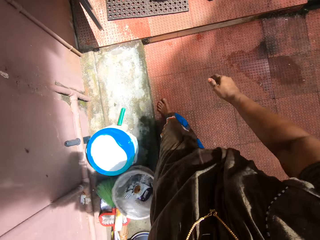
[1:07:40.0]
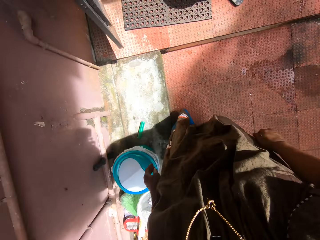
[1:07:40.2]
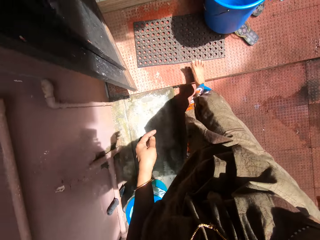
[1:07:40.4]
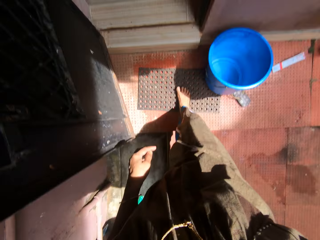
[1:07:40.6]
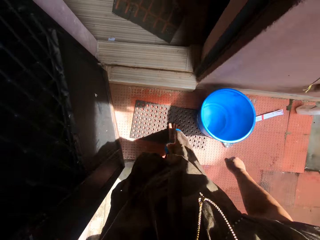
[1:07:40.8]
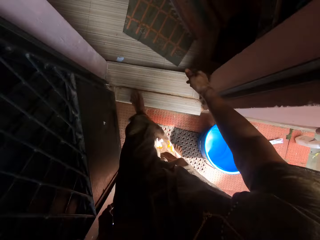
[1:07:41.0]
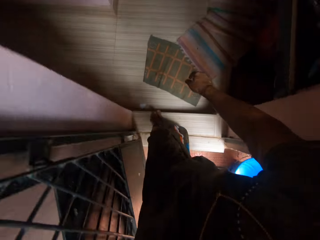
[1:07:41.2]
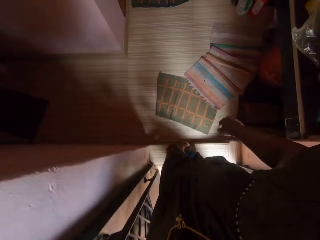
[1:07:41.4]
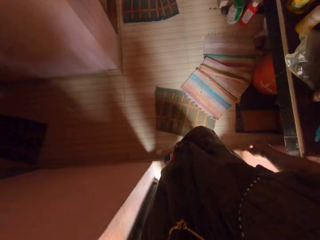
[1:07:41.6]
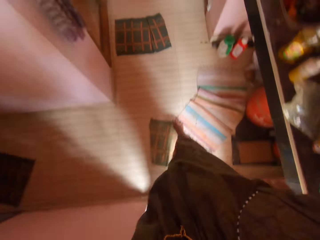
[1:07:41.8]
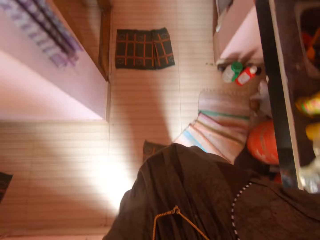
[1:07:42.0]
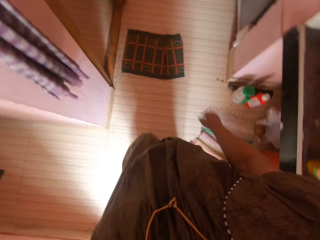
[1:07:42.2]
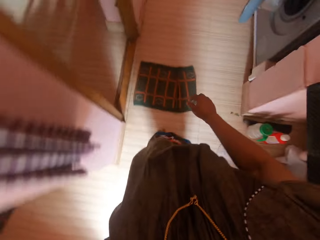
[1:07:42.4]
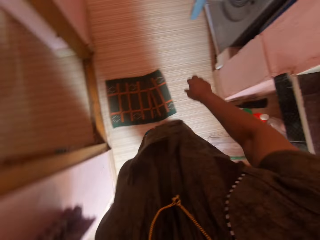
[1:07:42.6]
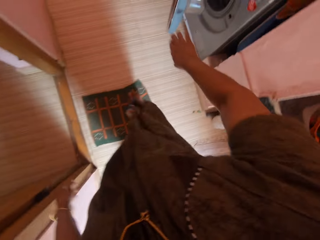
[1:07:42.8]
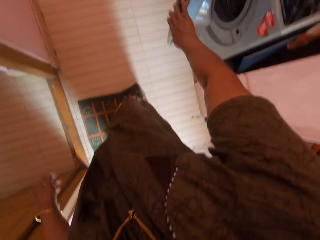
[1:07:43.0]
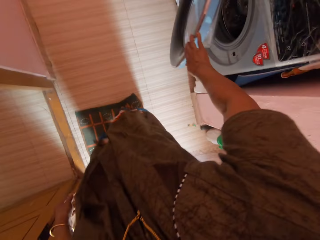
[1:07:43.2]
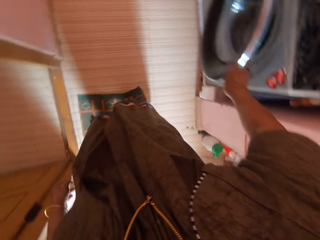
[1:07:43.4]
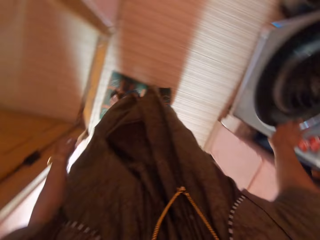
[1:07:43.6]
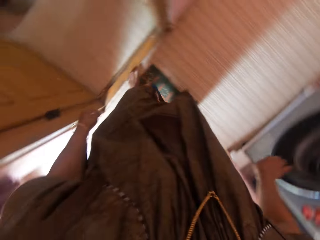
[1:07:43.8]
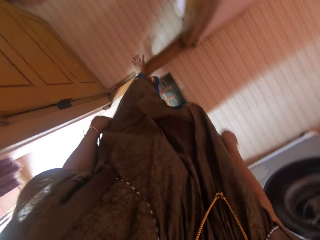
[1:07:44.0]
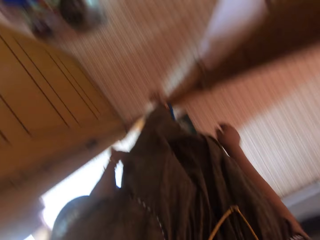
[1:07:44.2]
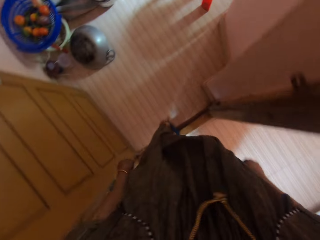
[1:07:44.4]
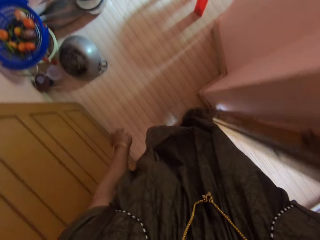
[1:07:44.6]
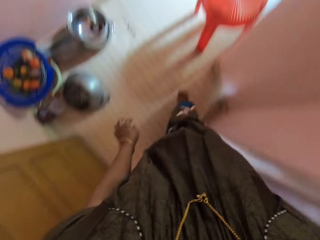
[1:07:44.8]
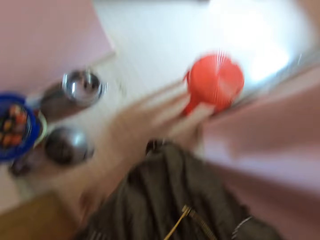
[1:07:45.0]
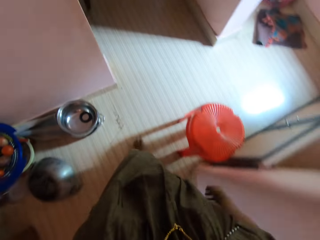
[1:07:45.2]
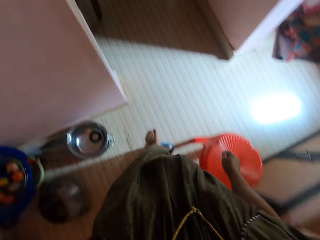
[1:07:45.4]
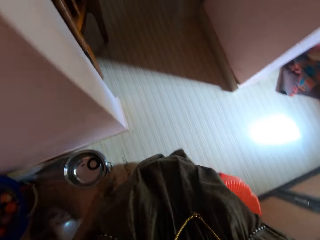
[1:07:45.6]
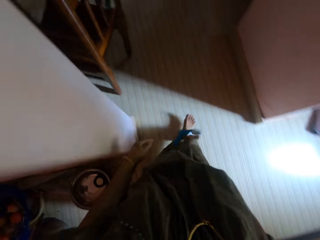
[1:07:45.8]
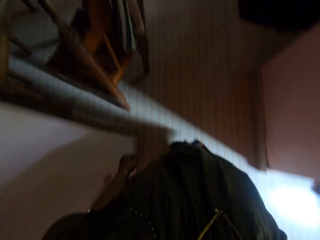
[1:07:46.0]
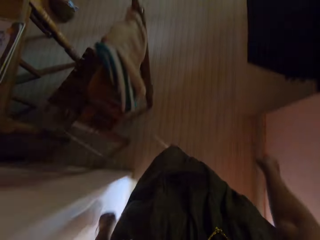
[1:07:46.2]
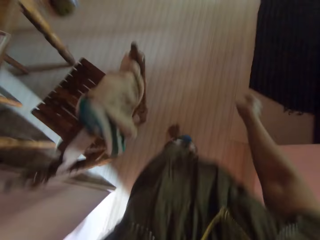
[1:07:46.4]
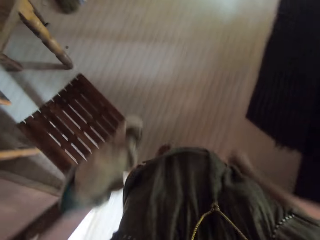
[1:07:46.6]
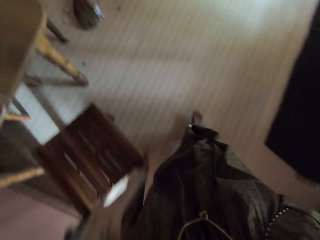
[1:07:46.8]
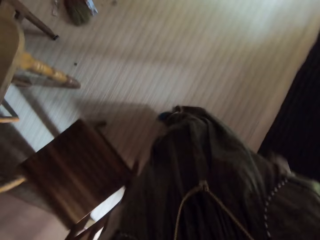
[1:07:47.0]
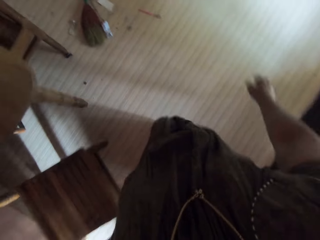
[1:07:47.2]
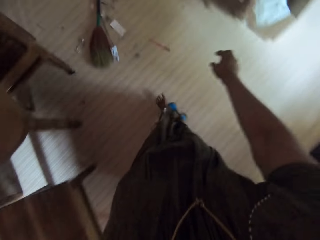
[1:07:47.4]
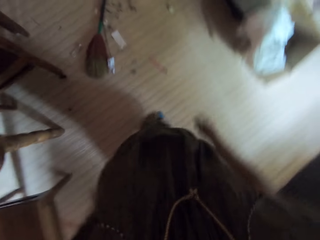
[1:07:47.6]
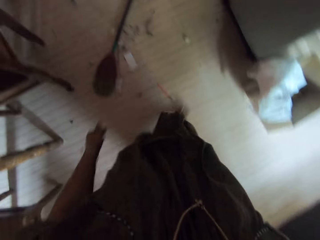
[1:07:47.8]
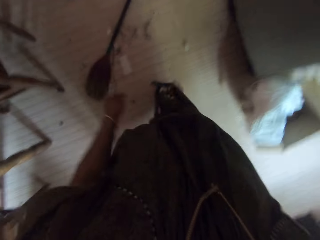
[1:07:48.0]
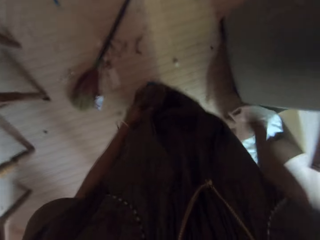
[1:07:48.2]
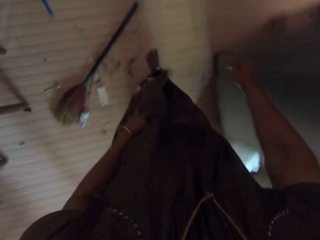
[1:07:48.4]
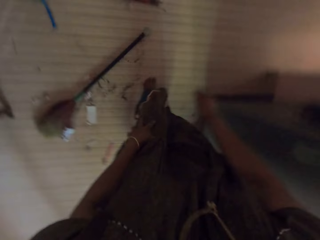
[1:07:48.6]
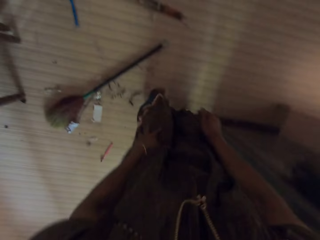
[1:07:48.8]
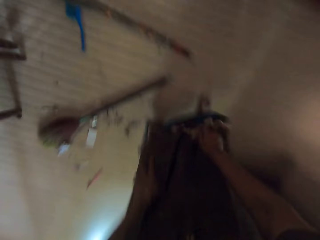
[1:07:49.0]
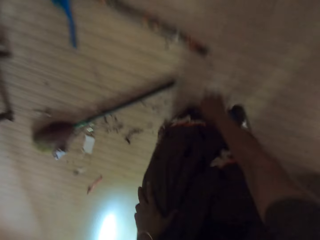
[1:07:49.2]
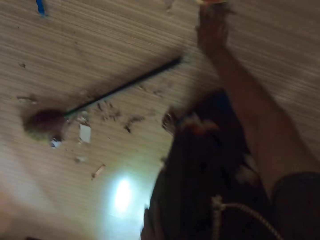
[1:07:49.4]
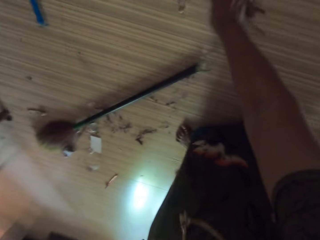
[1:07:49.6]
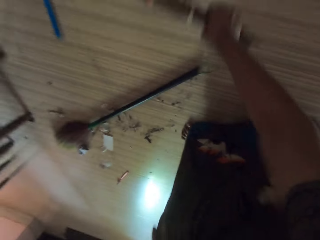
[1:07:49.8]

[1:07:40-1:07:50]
The camera wearer closes the door of a washing machine with her right hand.

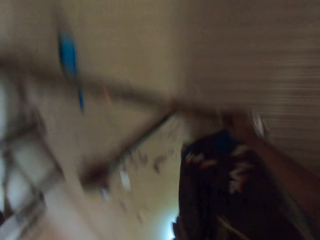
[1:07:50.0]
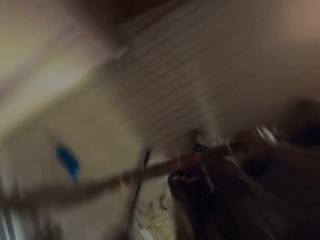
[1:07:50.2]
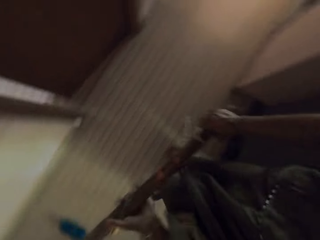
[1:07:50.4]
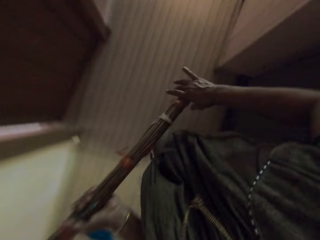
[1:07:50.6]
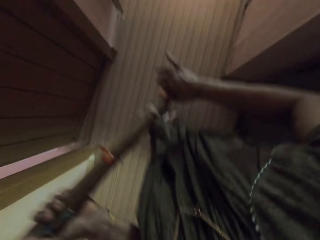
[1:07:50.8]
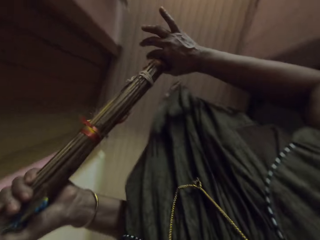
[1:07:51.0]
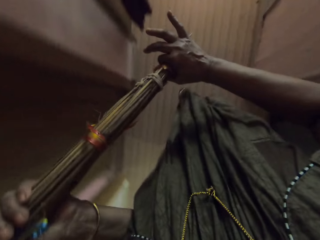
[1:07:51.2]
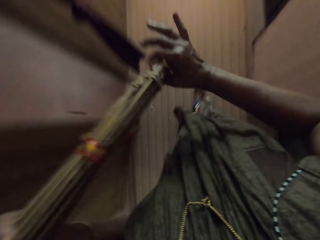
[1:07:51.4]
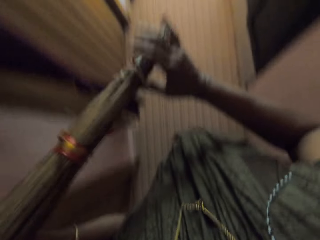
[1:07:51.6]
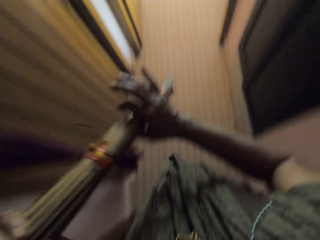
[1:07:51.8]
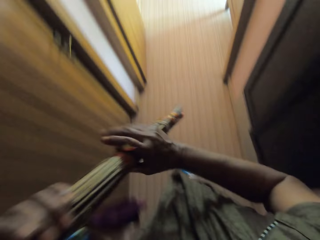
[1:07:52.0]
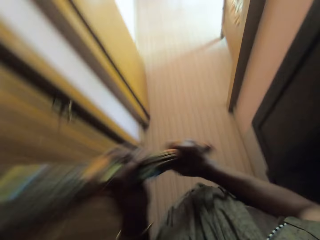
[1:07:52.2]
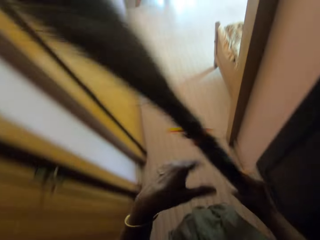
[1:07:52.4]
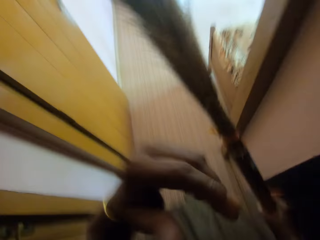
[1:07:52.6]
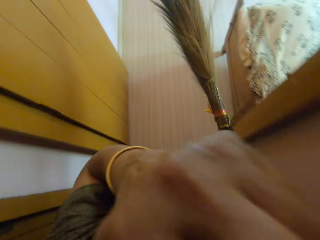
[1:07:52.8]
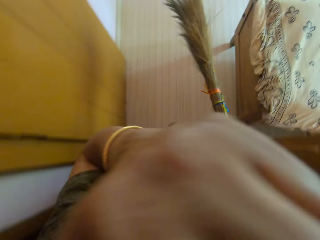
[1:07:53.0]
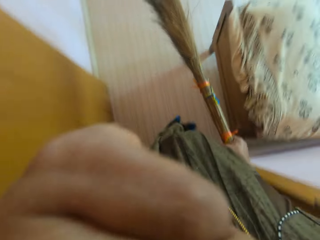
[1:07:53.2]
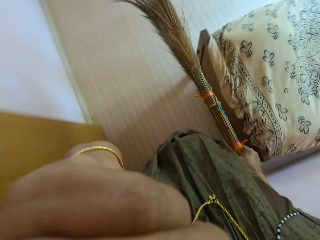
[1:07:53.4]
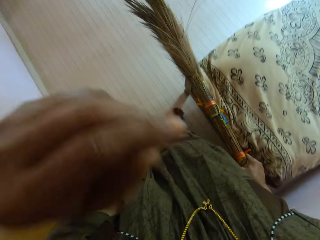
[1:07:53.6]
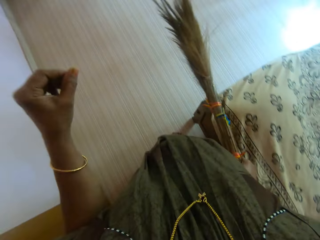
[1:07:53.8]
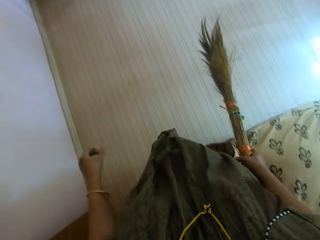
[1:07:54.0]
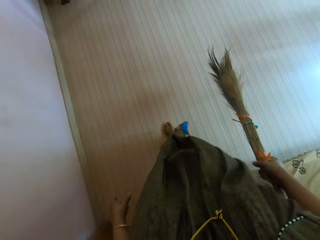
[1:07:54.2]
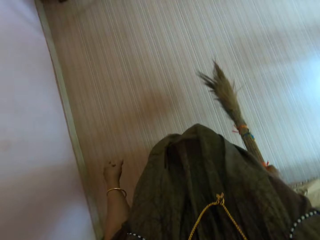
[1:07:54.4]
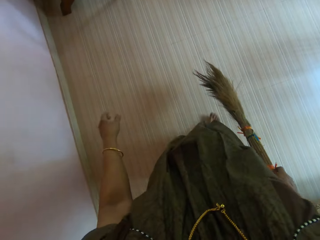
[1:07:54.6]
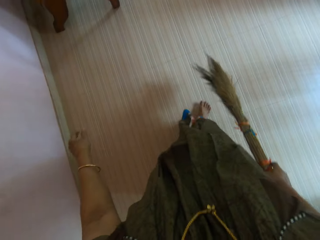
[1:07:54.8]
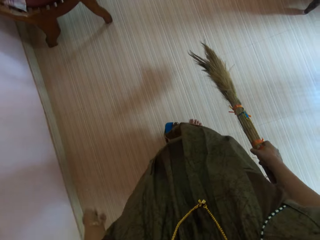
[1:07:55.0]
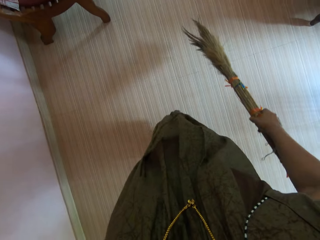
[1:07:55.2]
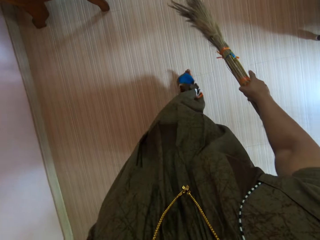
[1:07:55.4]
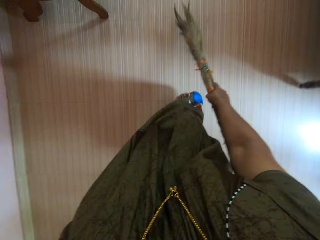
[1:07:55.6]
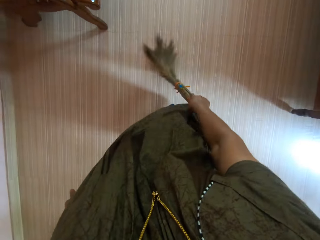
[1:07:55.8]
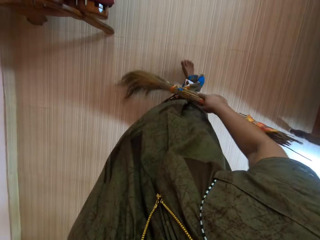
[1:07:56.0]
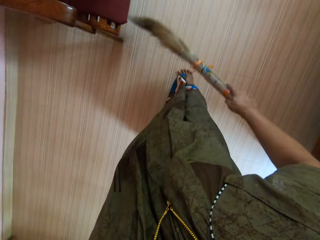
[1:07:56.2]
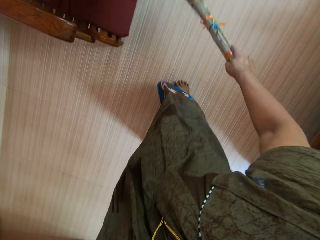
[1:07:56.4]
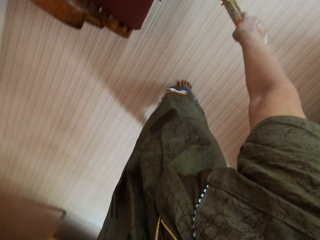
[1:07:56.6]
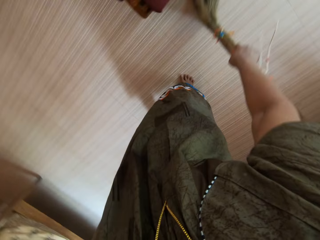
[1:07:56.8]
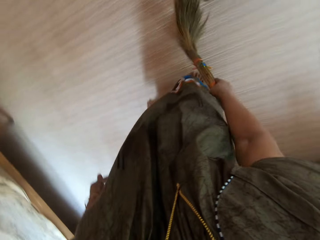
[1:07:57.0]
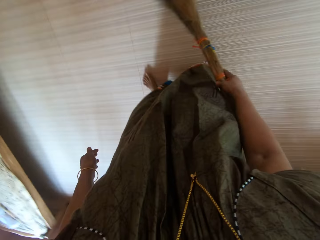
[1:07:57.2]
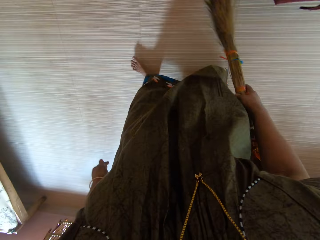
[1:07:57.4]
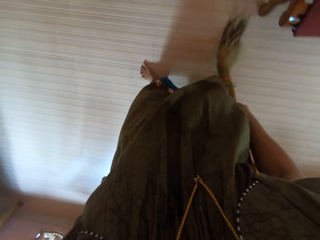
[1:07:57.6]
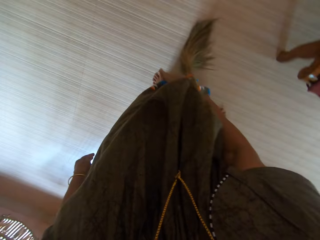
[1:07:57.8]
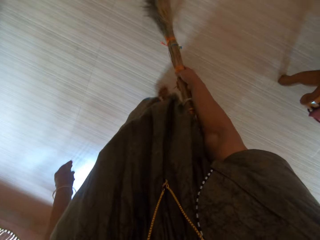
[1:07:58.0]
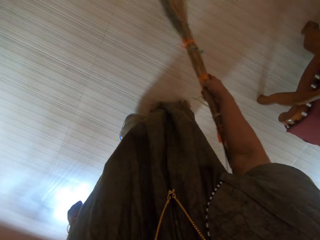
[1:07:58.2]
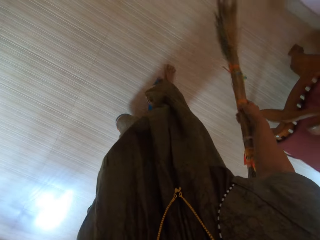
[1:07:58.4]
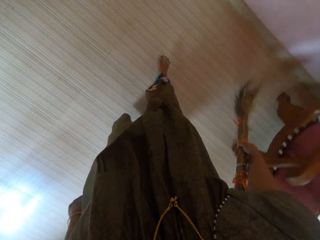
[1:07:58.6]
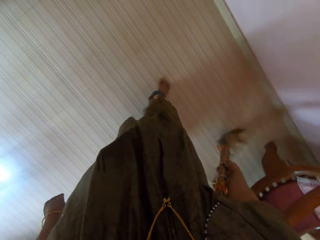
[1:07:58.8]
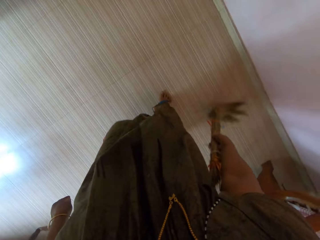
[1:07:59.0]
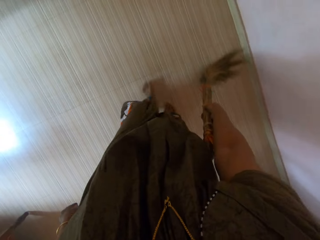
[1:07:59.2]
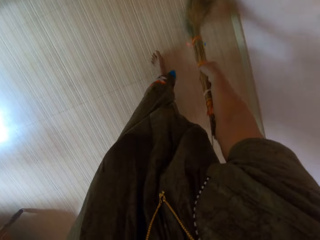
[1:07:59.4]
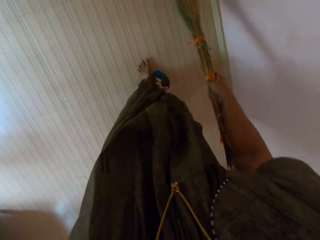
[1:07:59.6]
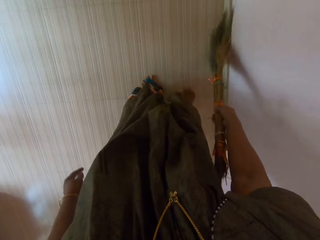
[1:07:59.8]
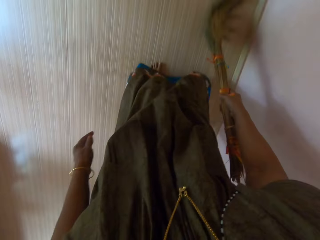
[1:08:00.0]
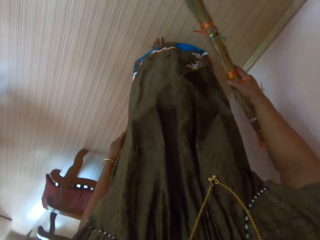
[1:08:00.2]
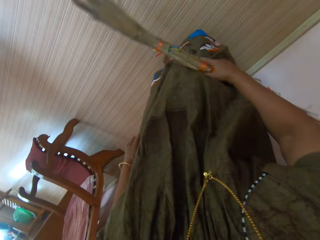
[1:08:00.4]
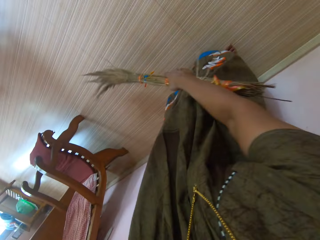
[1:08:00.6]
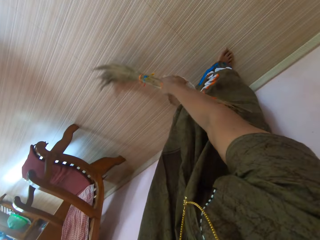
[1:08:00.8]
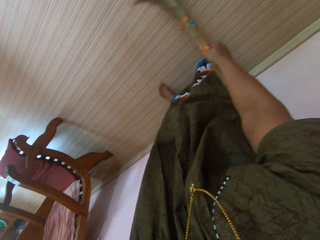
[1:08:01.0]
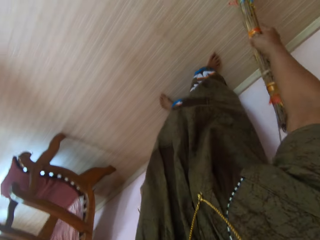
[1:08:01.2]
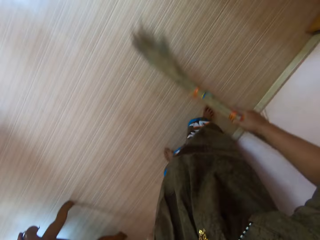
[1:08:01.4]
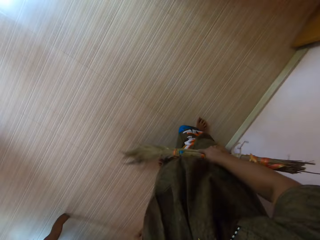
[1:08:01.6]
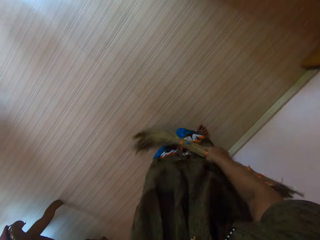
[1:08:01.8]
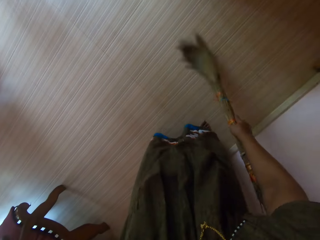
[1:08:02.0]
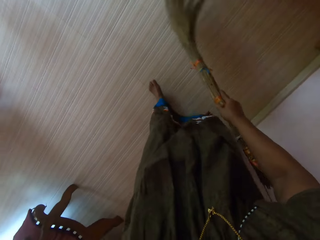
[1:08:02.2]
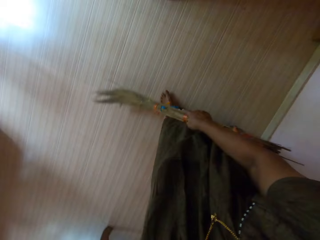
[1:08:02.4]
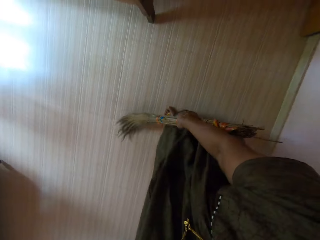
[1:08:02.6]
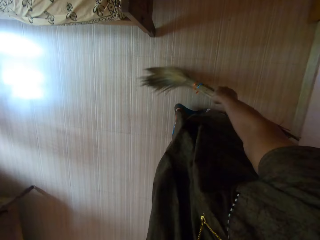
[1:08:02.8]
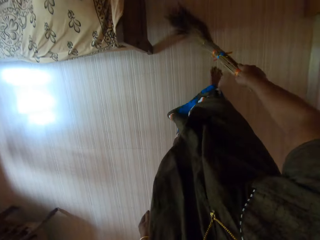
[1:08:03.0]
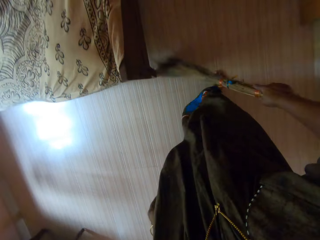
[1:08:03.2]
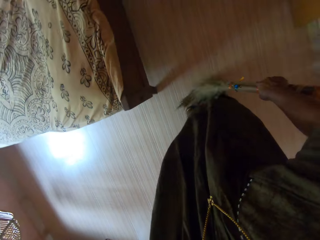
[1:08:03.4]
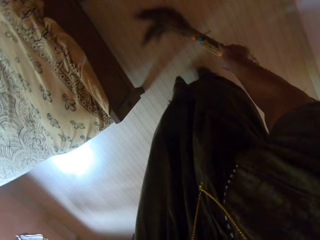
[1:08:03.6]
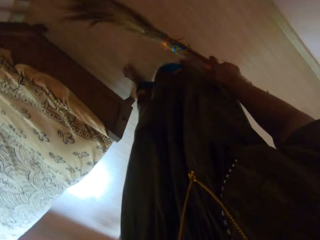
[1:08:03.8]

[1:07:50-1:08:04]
The camera wearer picks up a broom from the floor of the dining area with her right hand. She walks towards a bedroom and holds the broom with both hands. She releases the broom from her left hand. She lifts her left hand towards her face. She enters the bedroom. She drops her left hand from her face. She sweeps the floor of the bedroom with the broom.
